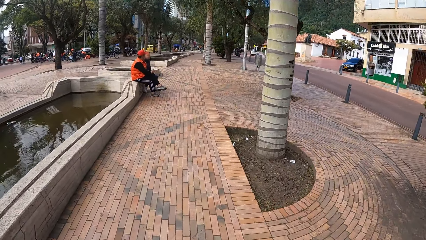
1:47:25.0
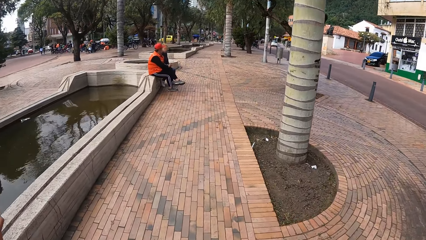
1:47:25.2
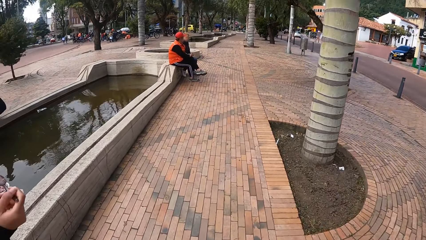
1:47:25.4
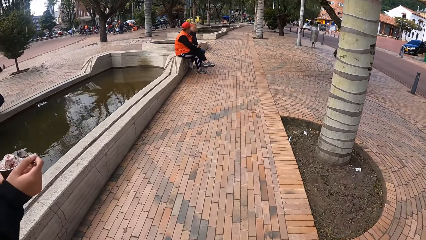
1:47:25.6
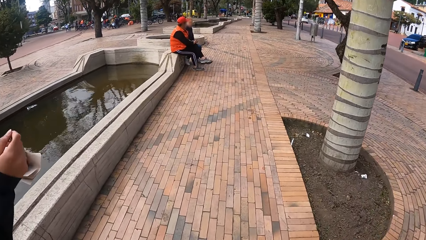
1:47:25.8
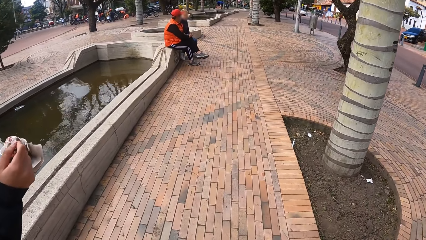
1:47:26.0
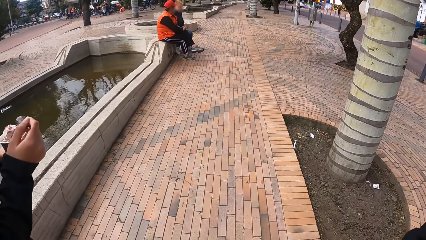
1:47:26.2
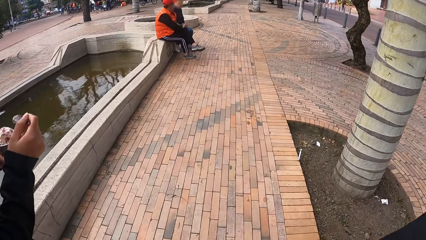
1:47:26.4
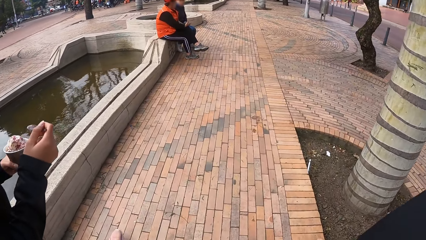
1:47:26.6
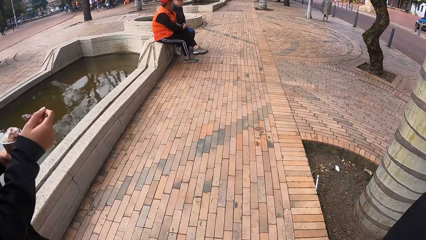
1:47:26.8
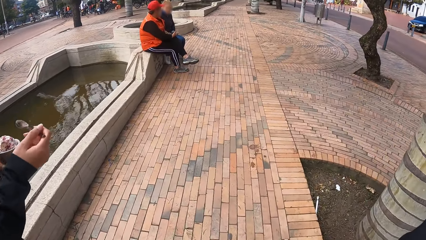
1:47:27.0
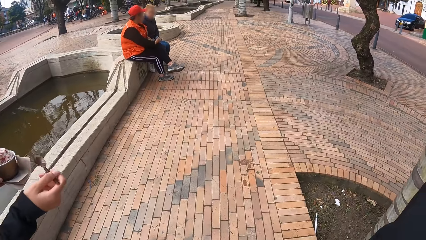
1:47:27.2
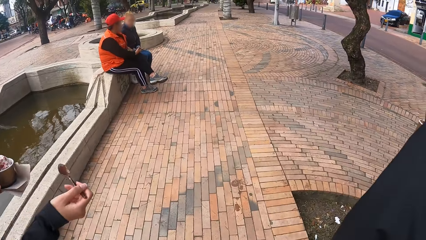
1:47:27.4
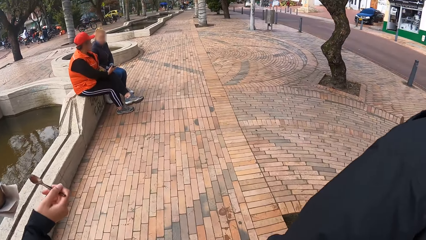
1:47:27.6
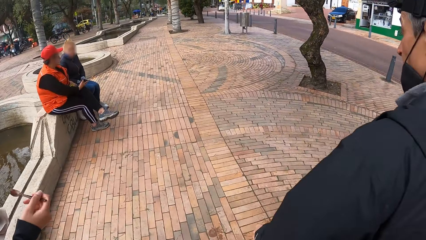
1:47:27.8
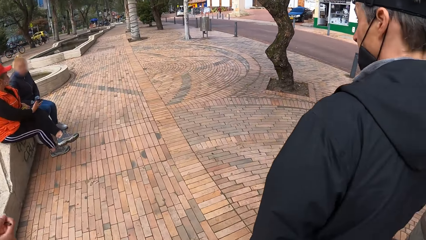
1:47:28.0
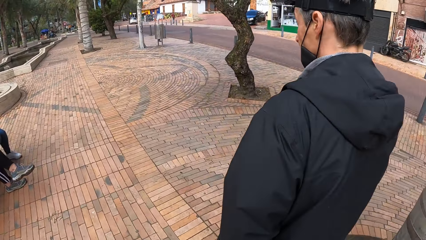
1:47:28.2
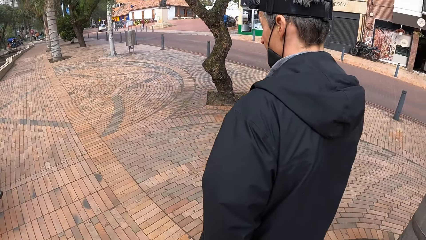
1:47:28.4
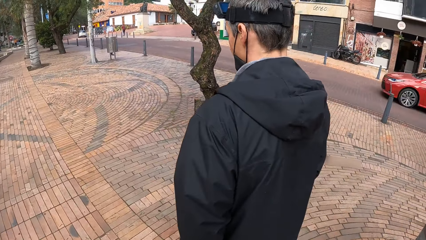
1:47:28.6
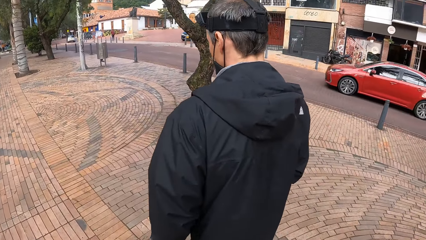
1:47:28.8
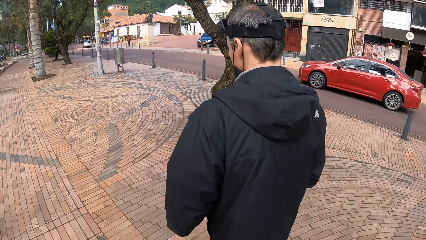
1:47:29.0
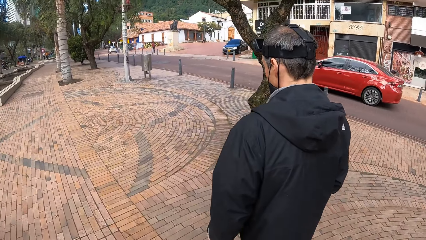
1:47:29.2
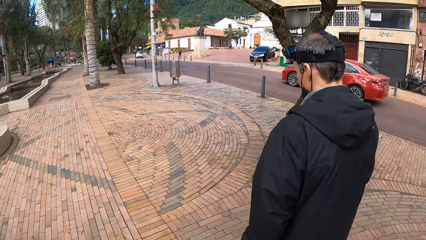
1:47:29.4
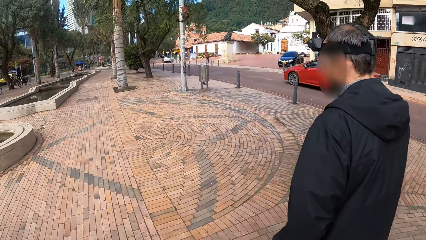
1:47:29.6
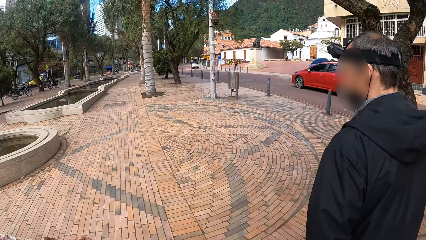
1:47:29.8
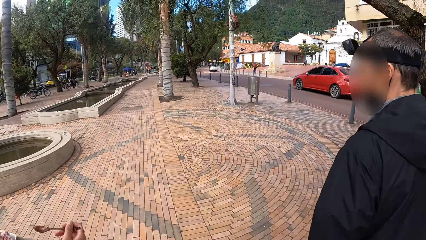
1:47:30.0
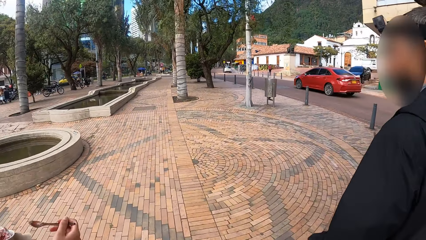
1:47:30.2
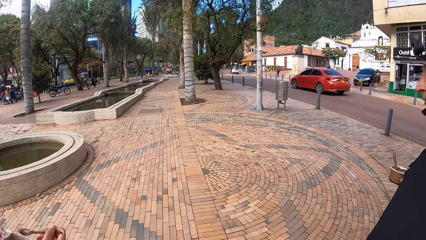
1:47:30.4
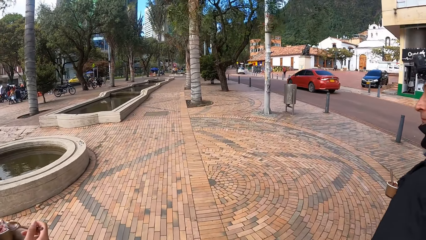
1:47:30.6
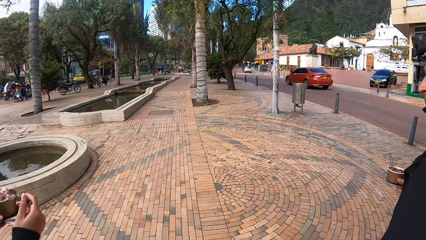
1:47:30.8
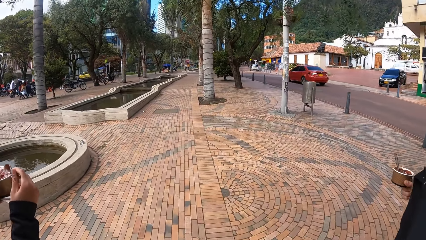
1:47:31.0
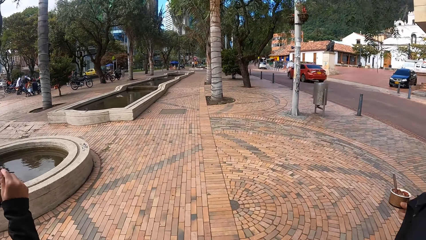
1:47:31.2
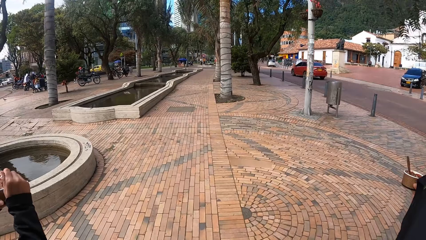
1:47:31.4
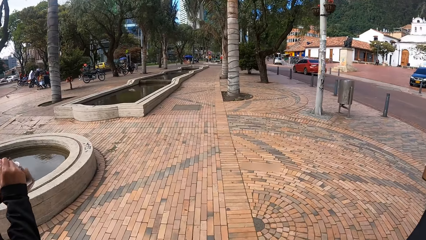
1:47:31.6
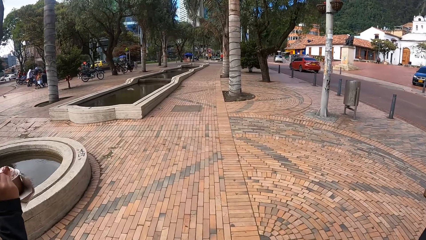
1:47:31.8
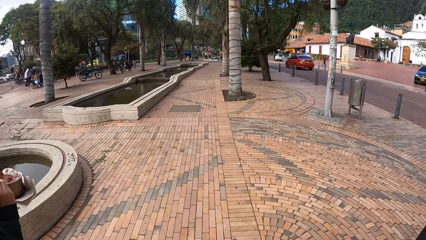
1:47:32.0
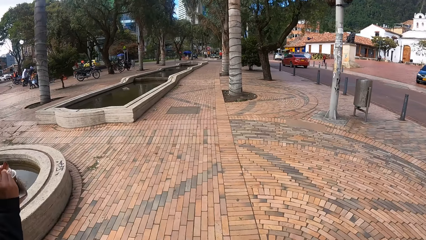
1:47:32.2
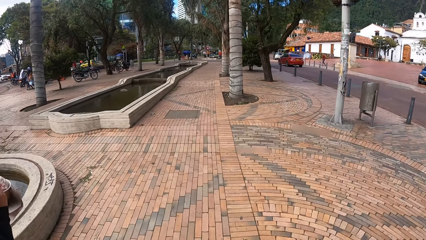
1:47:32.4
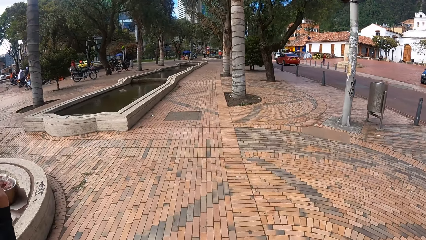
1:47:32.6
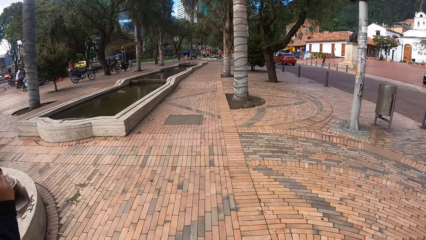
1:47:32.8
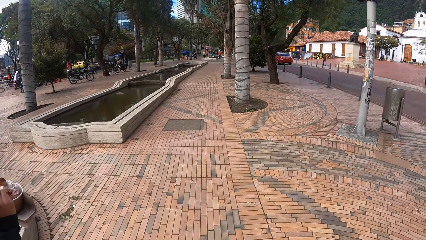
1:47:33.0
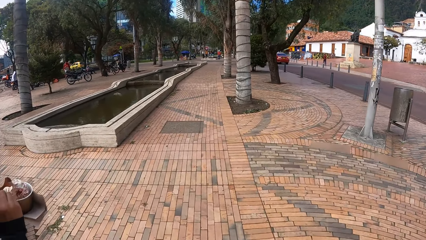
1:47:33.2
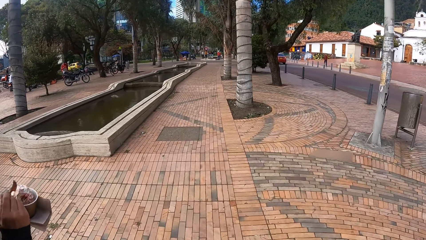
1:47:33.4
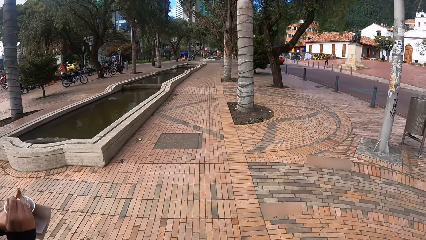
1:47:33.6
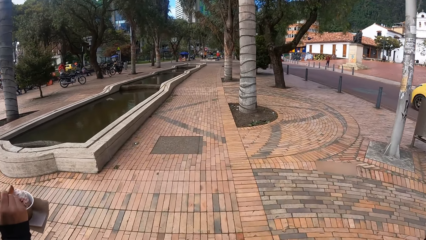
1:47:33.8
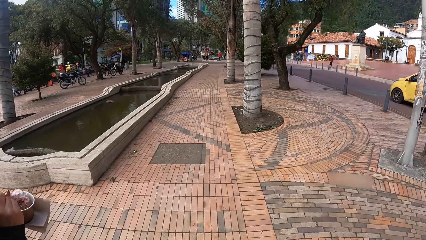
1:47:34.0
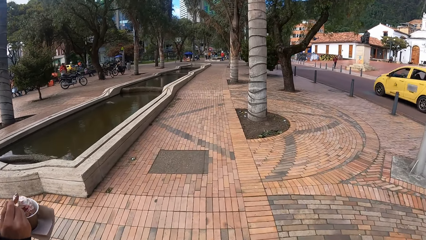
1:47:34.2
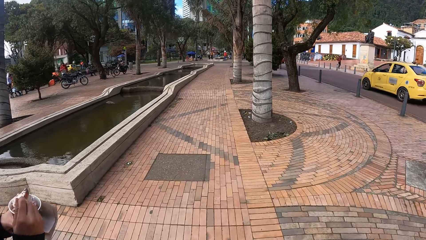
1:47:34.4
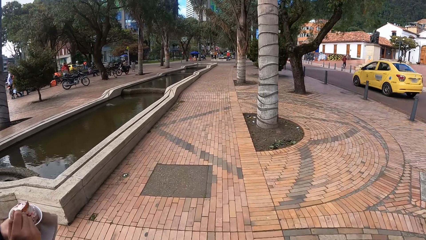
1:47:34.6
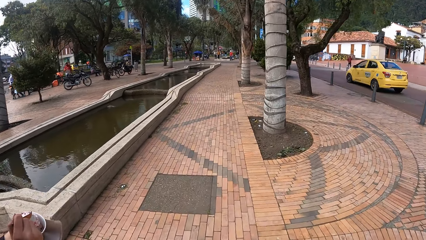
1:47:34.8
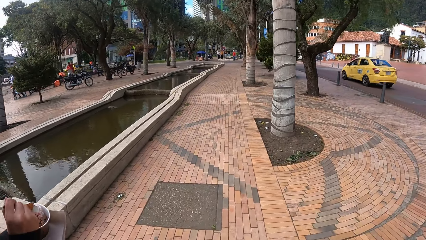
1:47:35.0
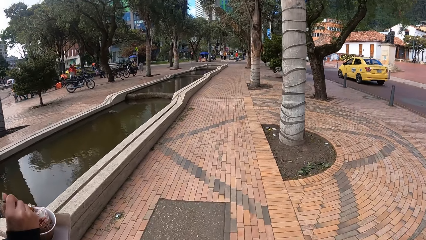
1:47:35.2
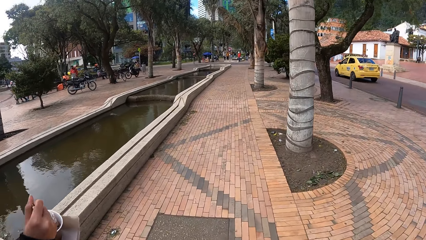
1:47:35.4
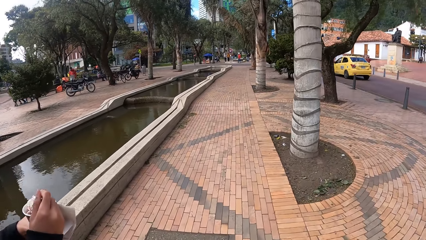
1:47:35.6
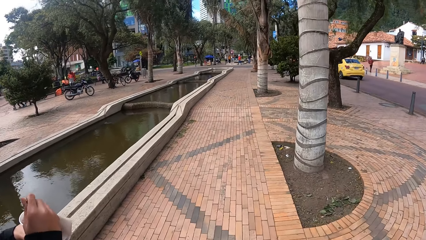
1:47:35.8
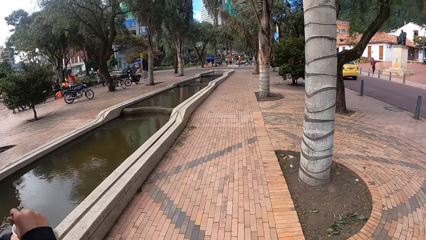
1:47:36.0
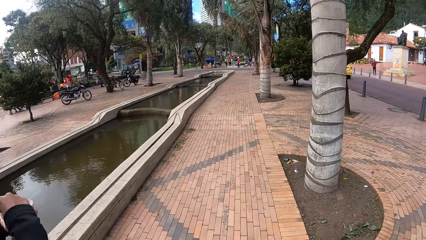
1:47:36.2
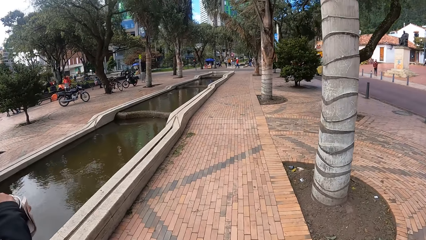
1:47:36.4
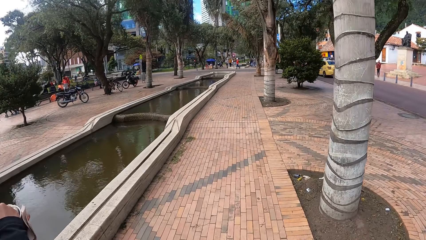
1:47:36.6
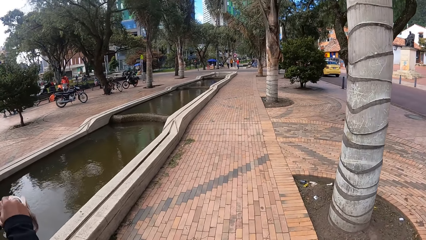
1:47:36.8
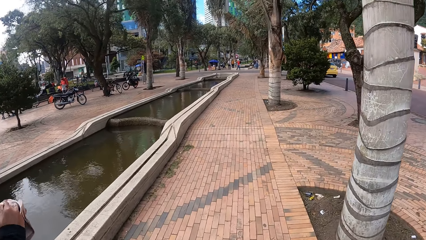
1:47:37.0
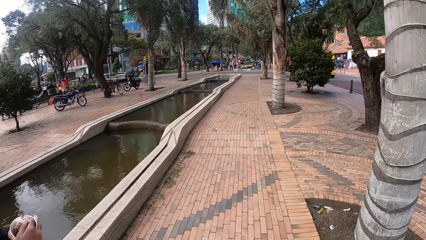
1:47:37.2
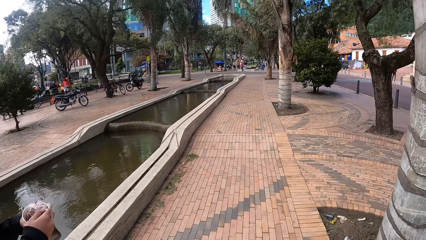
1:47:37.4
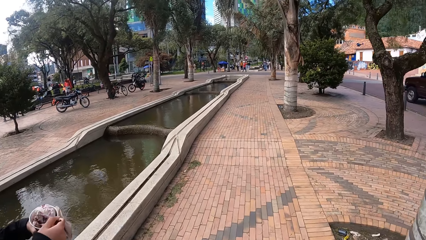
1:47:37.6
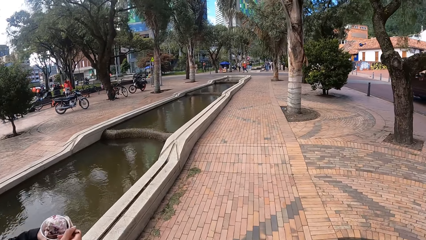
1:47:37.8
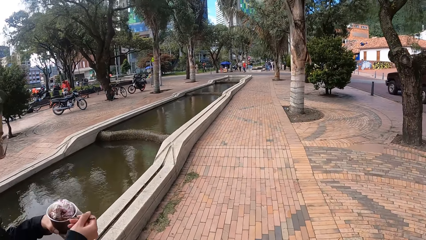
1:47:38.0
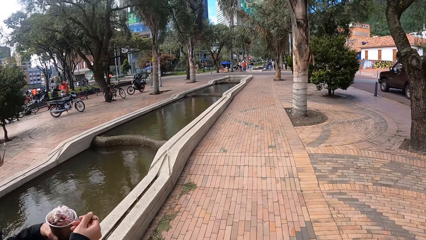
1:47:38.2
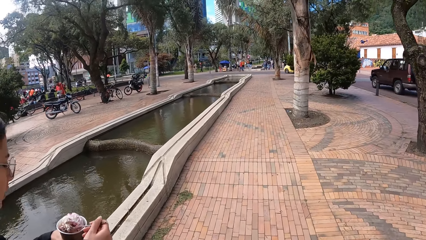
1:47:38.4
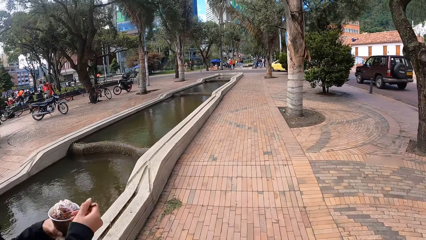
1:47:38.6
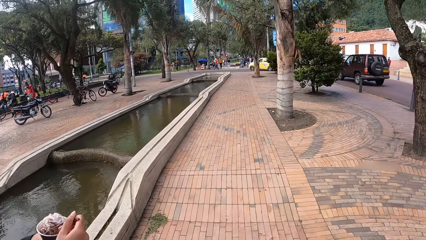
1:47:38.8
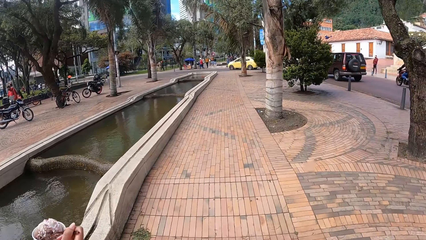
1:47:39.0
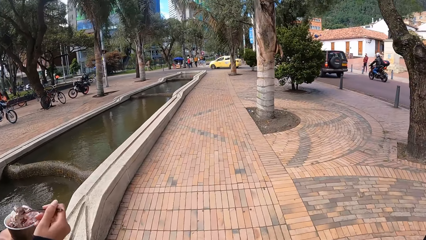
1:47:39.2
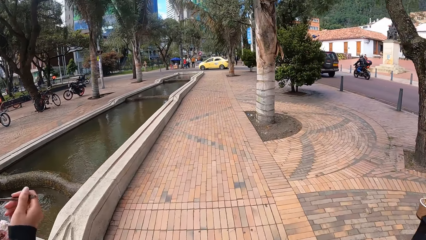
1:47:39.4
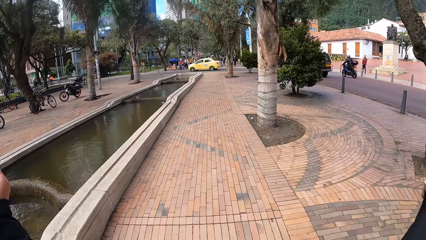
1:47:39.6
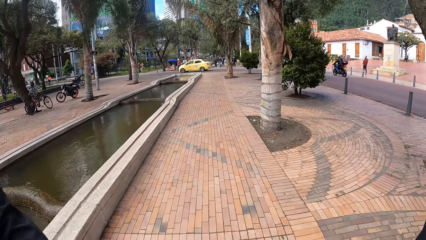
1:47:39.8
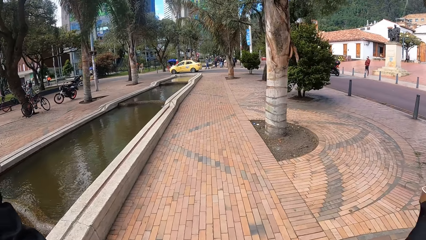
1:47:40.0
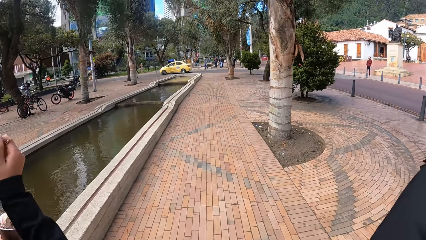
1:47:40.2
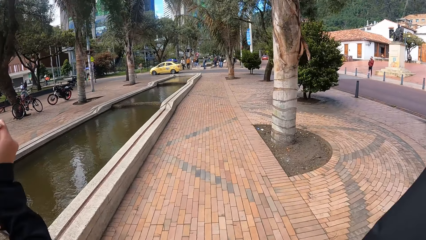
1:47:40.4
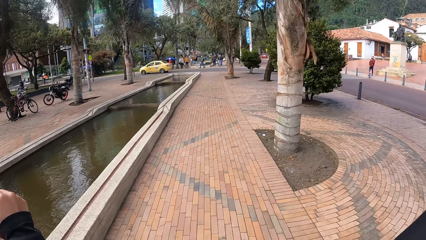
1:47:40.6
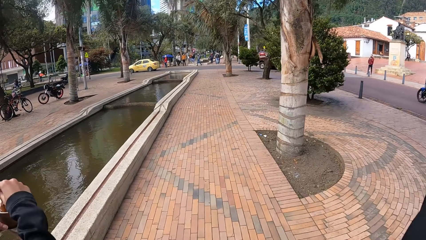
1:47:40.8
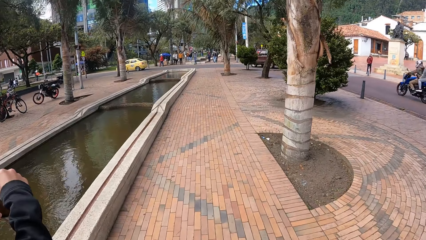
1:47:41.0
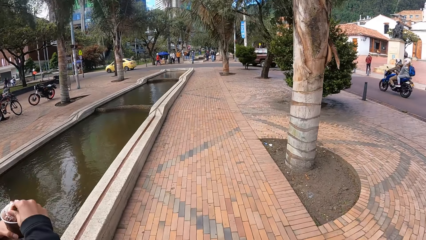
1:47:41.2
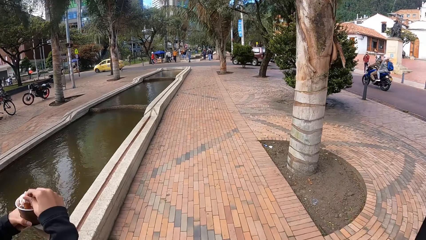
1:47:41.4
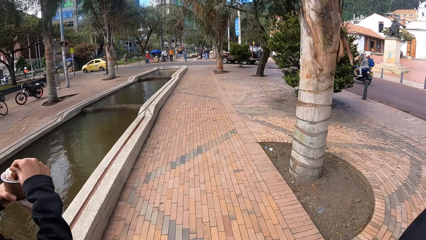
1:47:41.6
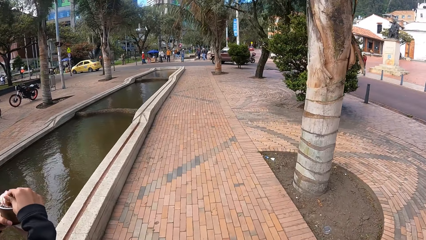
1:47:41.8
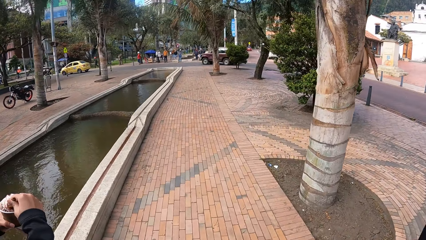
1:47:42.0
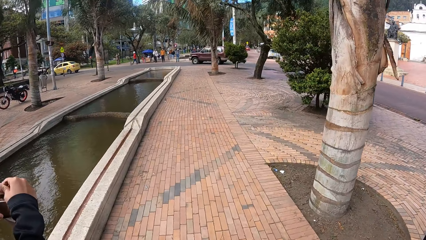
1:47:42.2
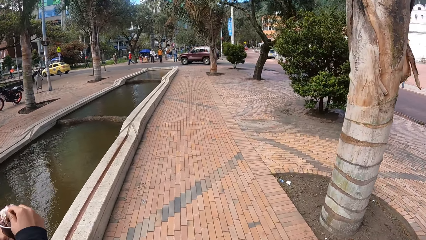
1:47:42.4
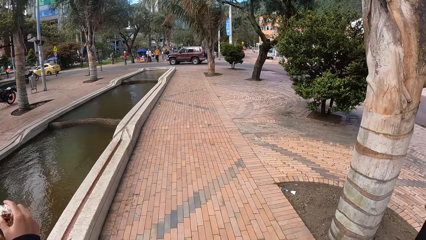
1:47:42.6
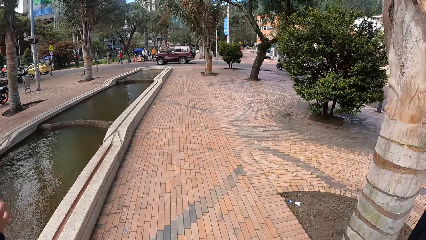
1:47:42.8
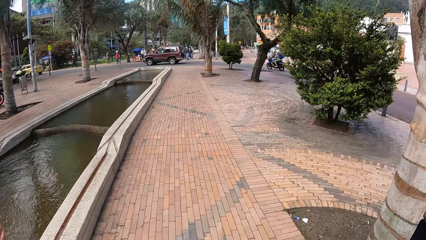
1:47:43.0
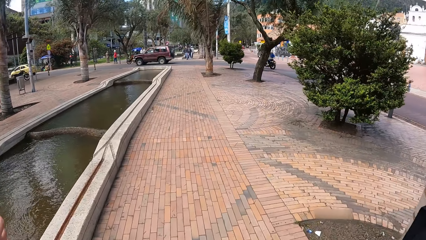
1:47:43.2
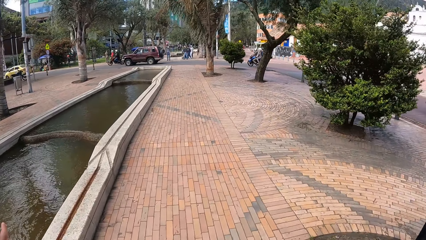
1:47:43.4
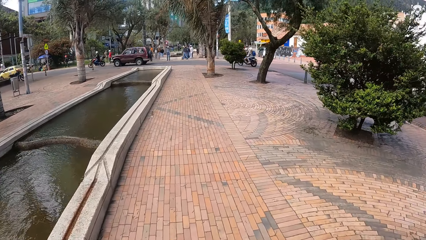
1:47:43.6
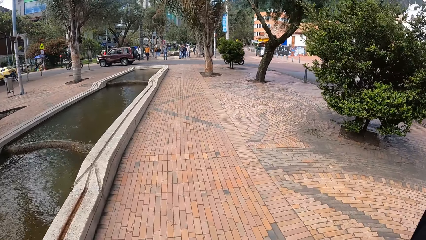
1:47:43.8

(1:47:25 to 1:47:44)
A red car drives past the camera wearer. The woman scoops ice cream from the bowl of ice cream in her left hand with the spoon in her right hand. A yellow car drives past the camera wearer. A brown car drives past the camera wearer. A motorcycle rides past the camera wearer. The woman licks the ice cream from the spoon in her right hand. A motorcycle rides past the camera wearer. The woman scoops ice cream from the bowl of ice cream in her left hand with the spoon in her right hand.
